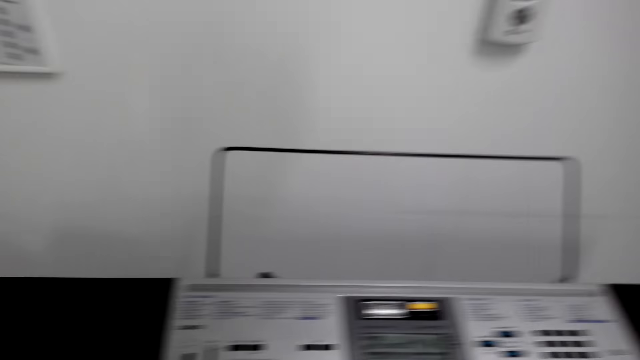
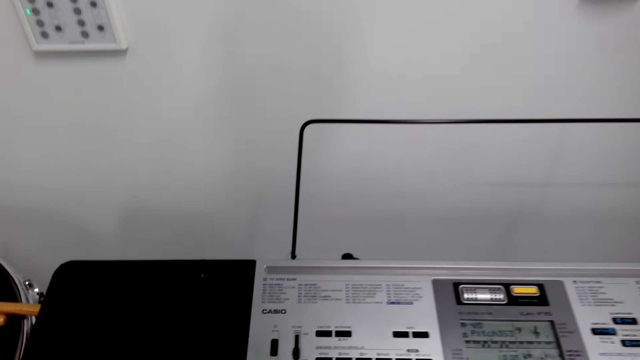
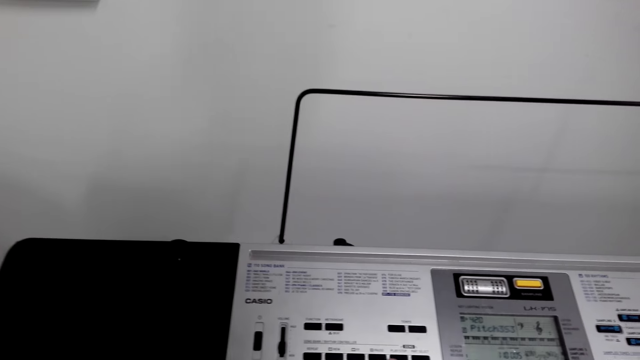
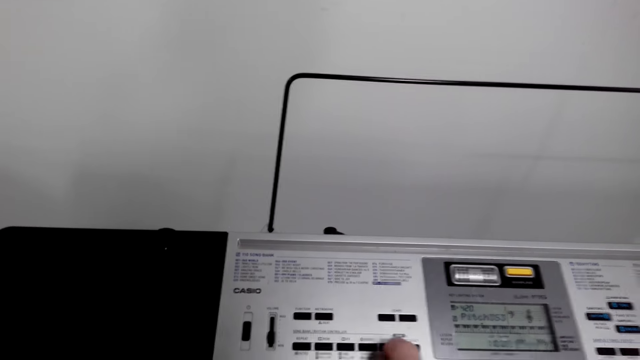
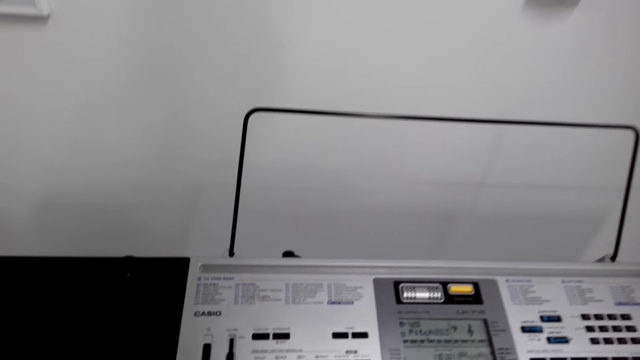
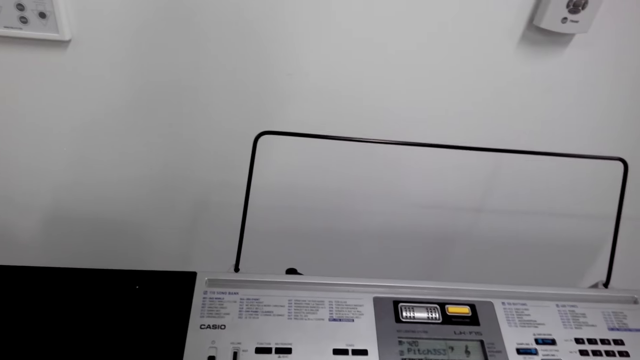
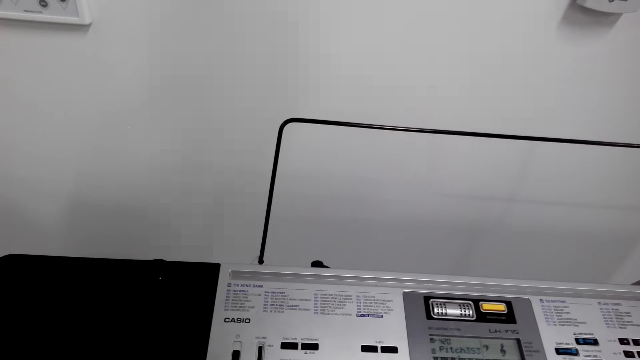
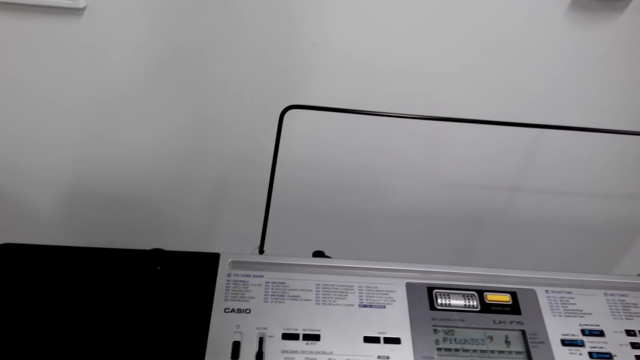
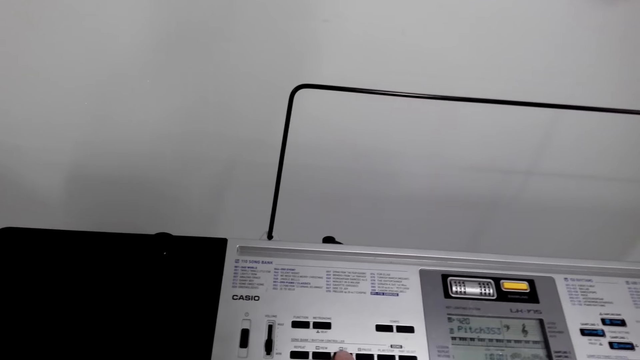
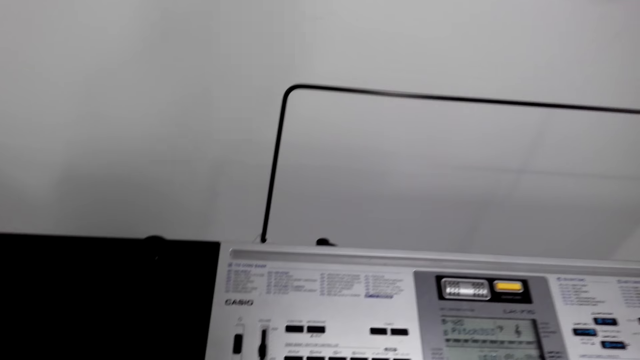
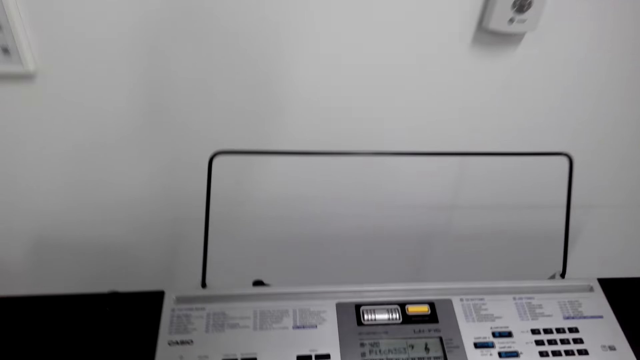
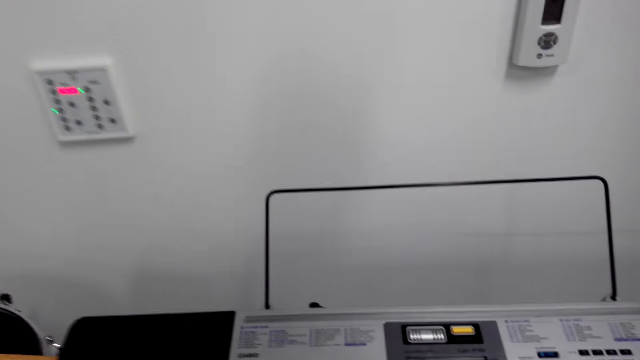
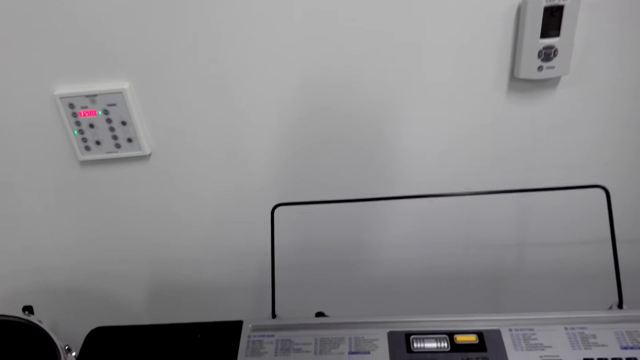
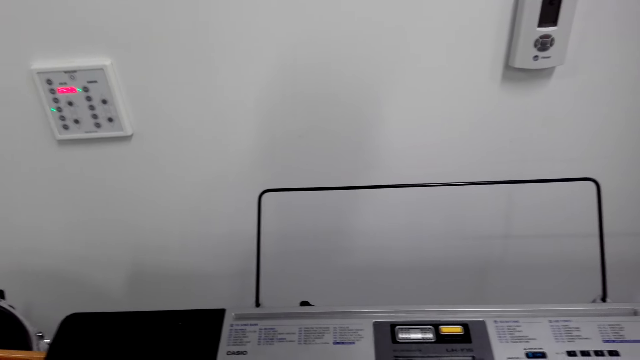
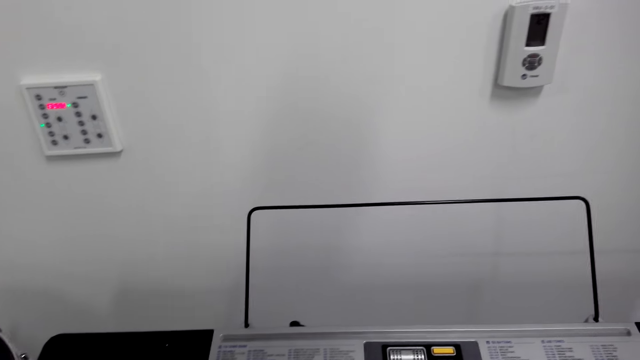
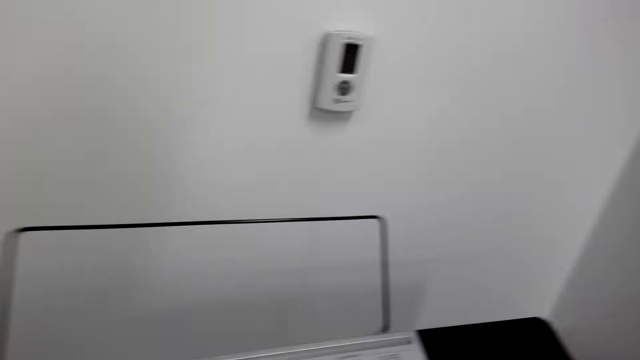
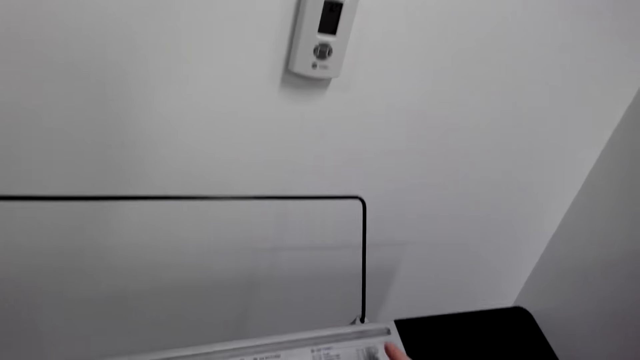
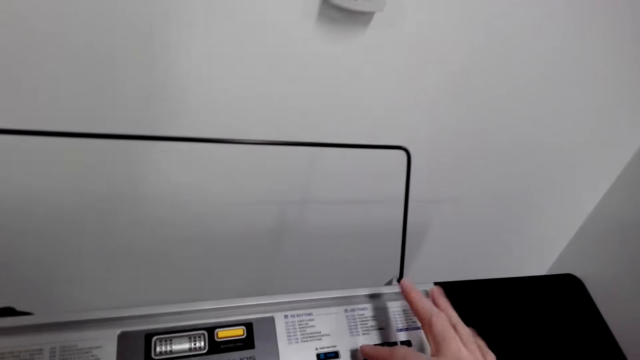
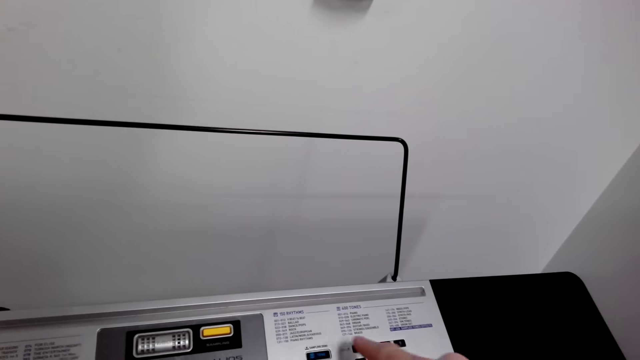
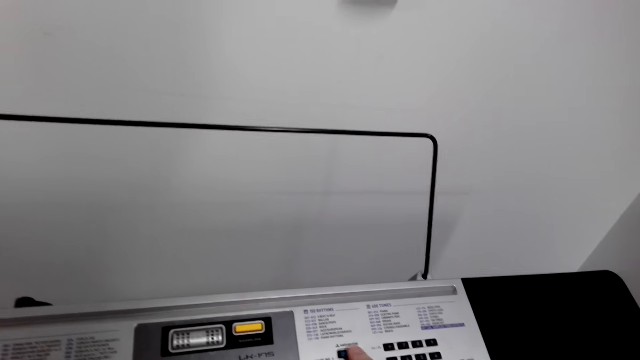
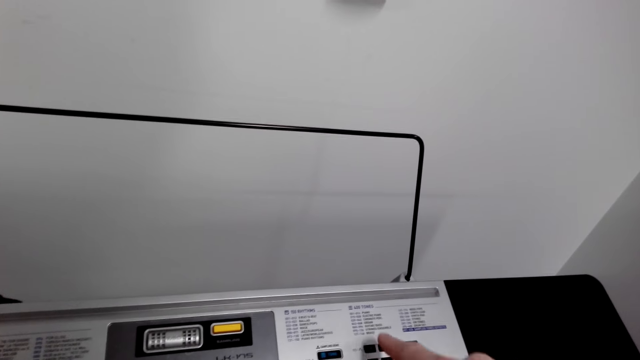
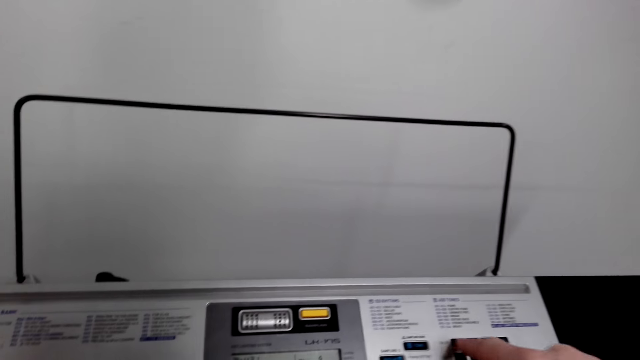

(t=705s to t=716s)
The camera wearer looks around. They play a piano. They look around. They operate the piano.

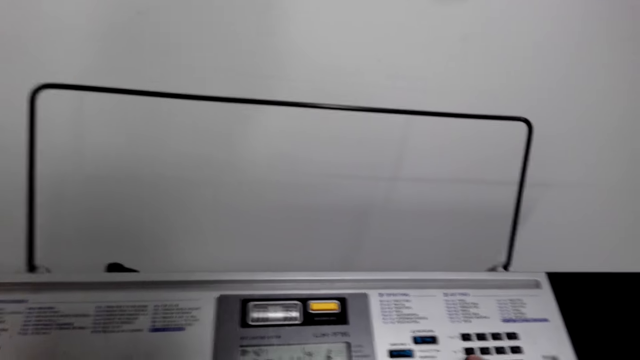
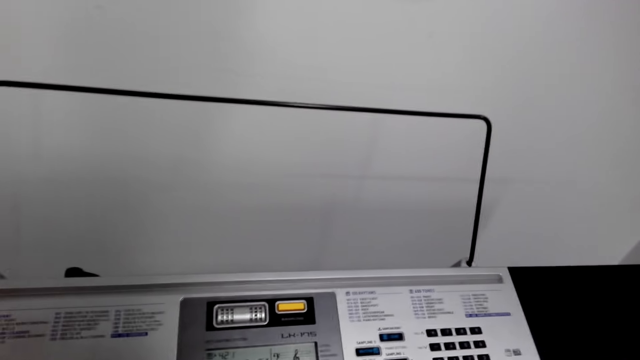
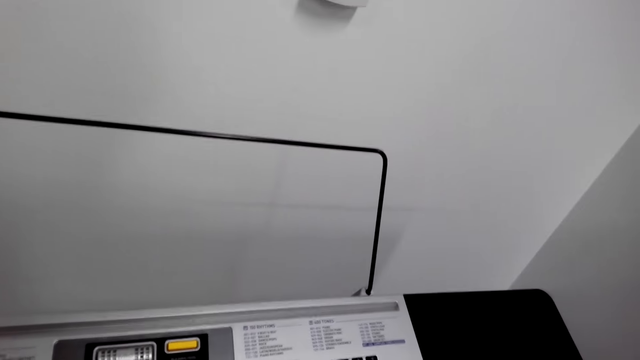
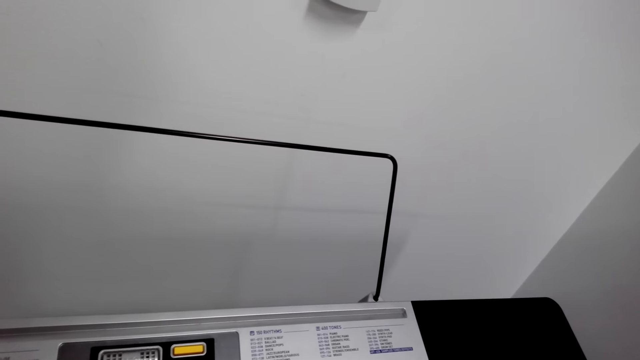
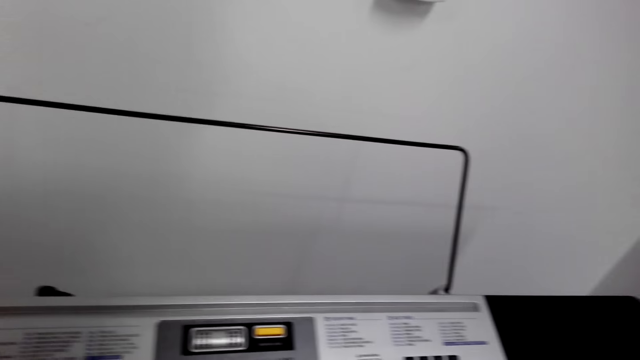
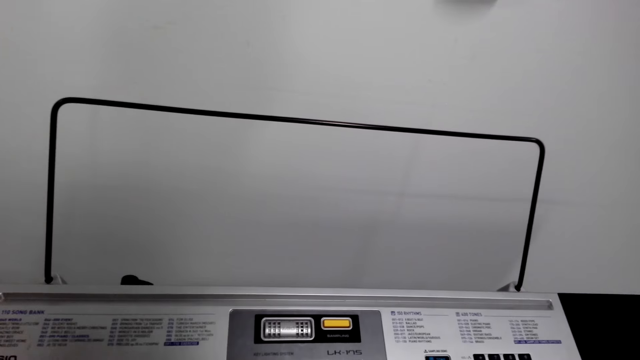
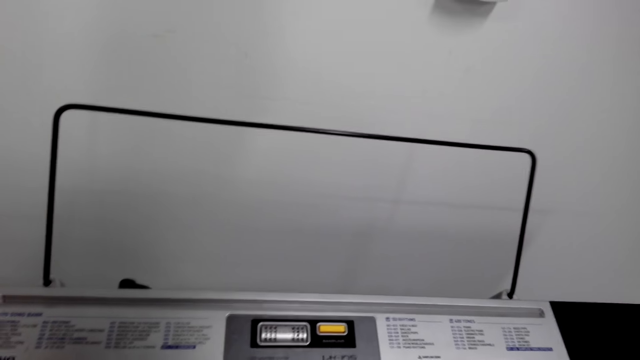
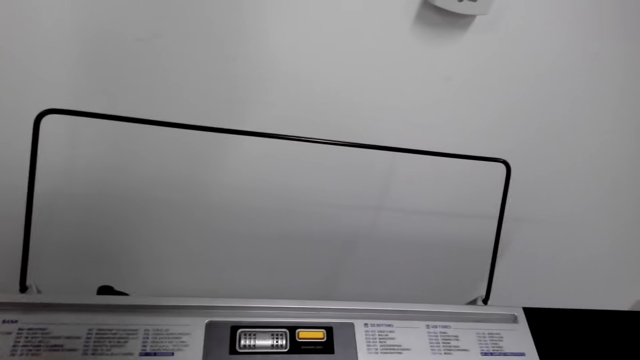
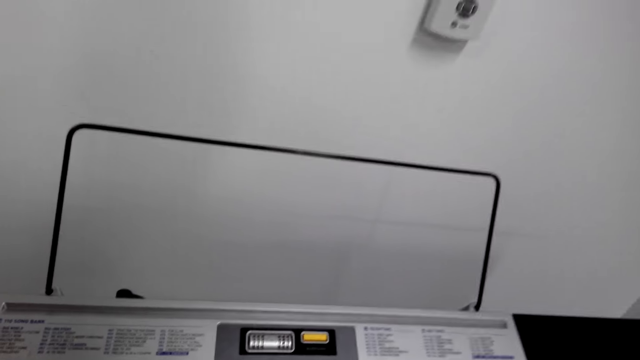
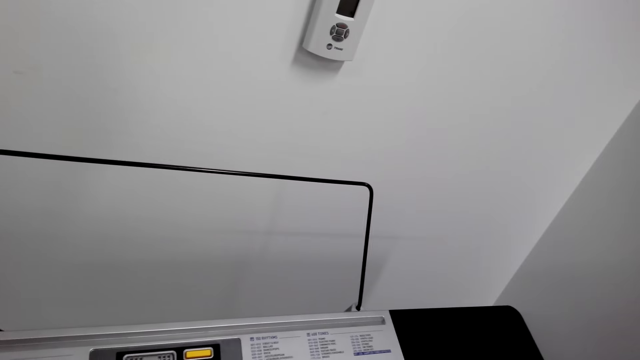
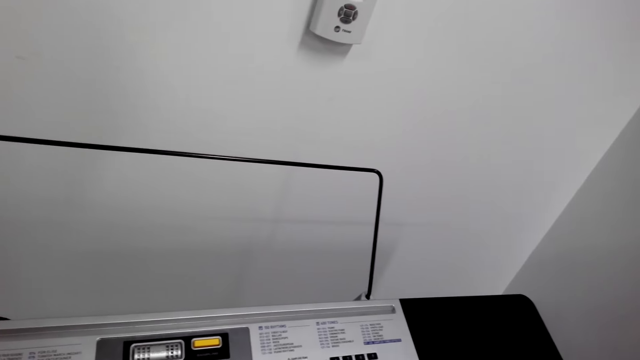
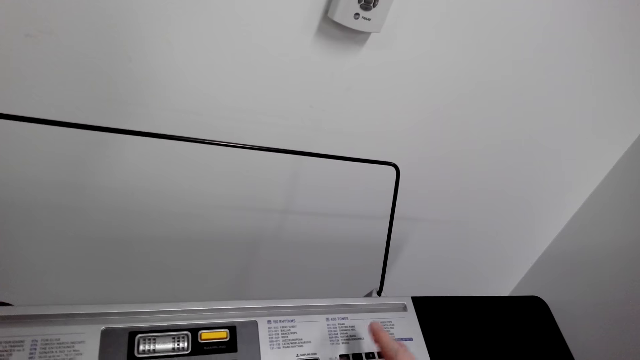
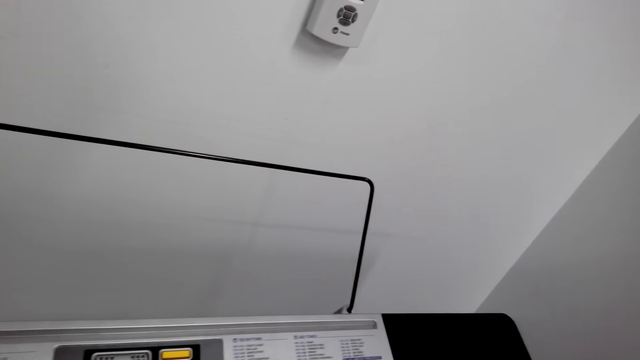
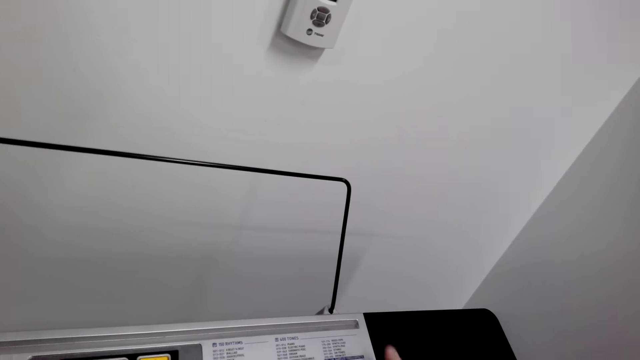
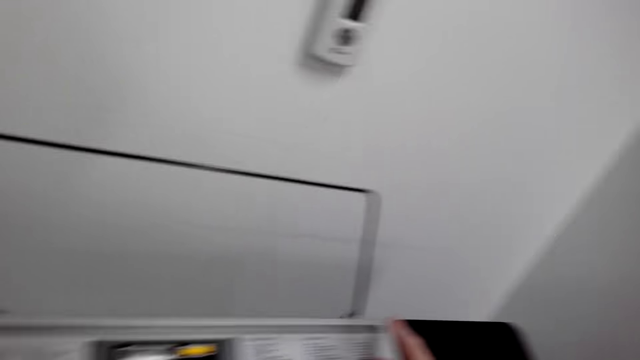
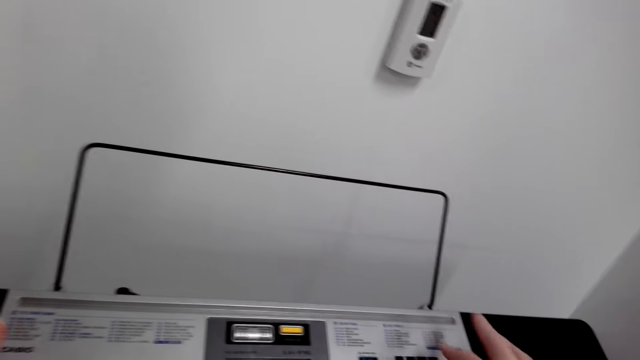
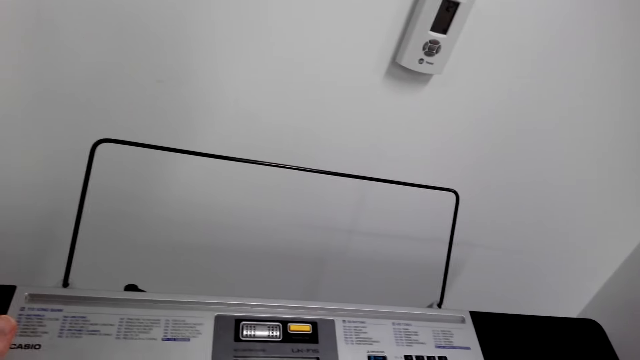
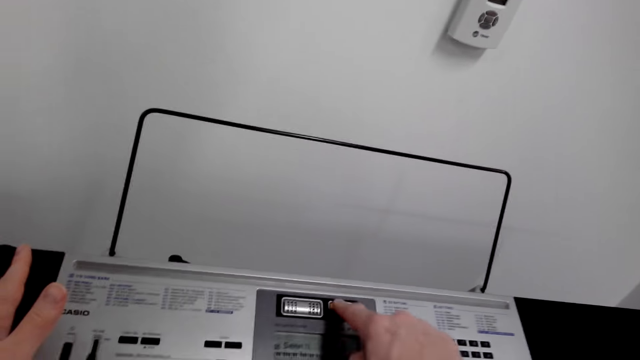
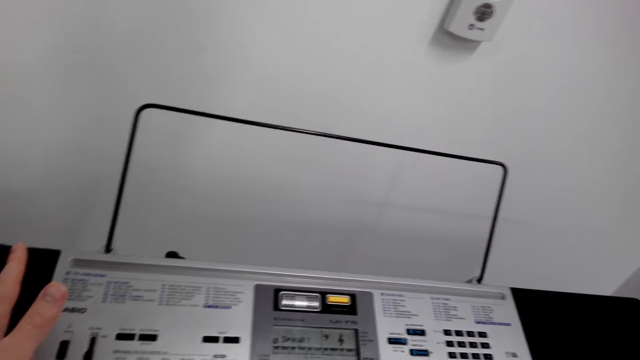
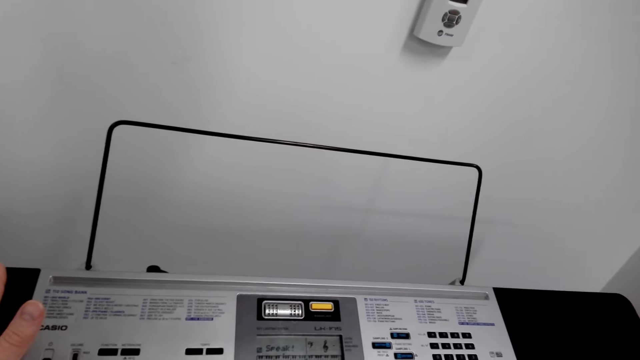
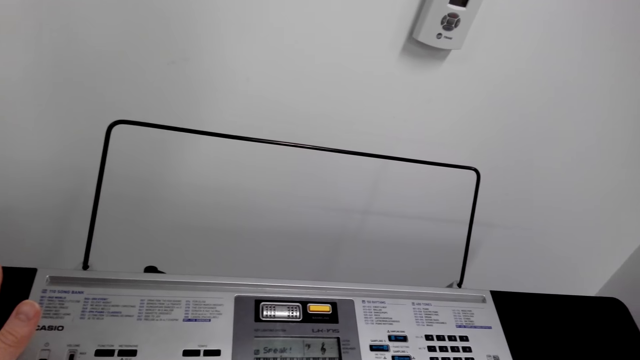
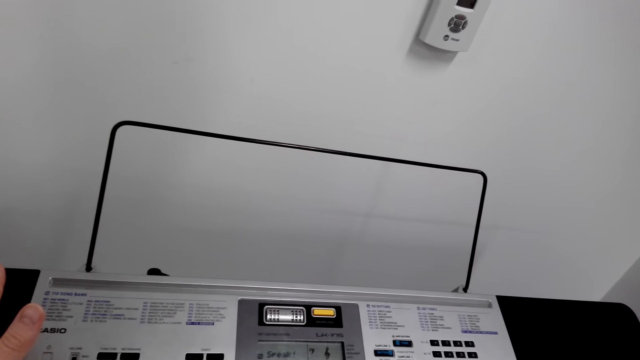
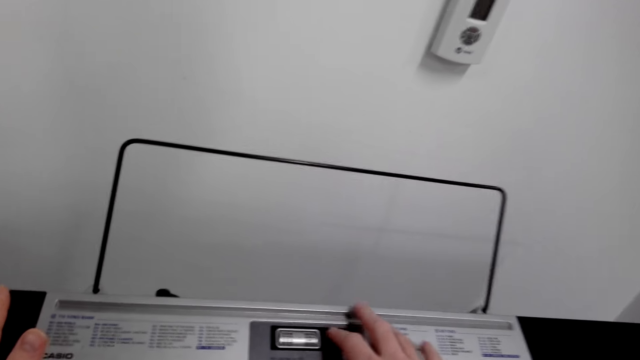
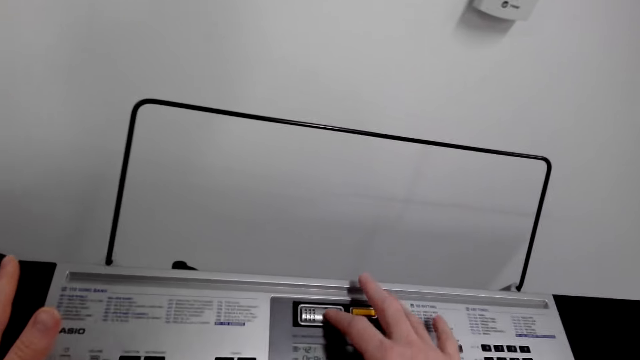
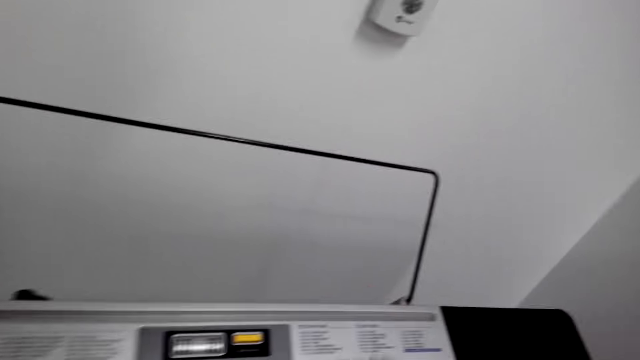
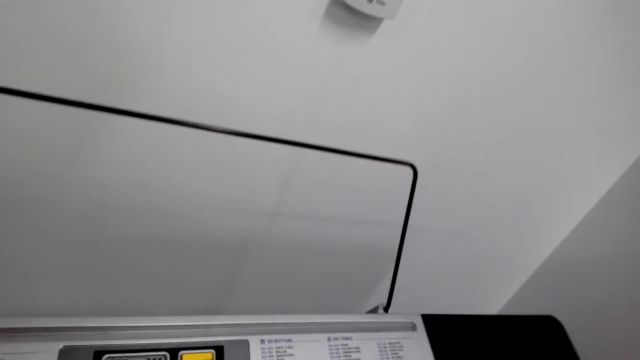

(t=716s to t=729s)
The camera wearer looks around. They play a piano. They operate the piano. They play the piano. They operate the piano. They look around.
